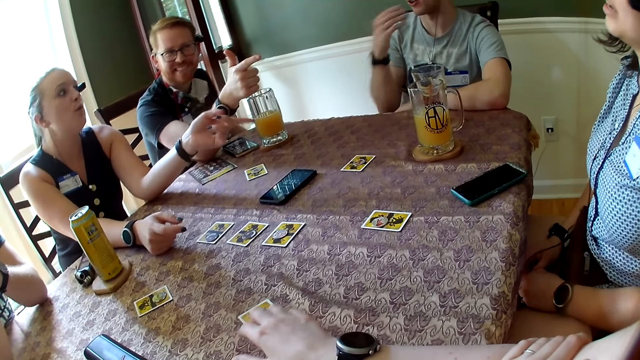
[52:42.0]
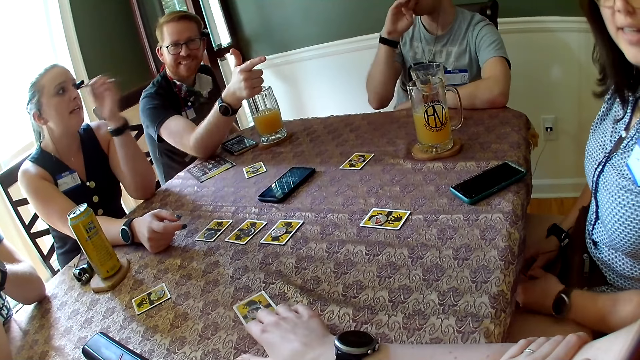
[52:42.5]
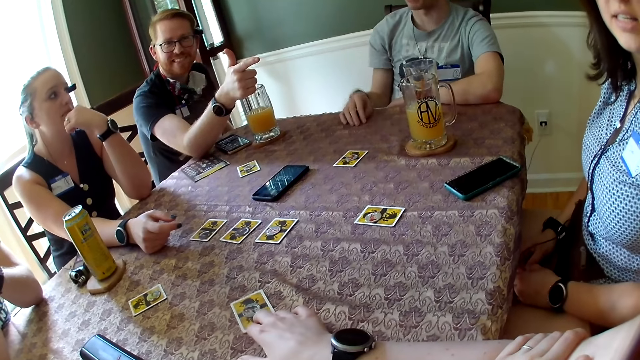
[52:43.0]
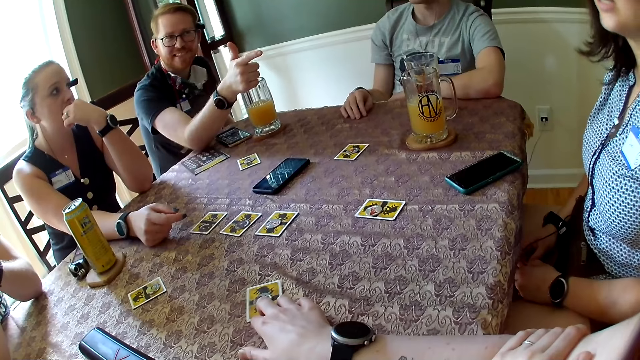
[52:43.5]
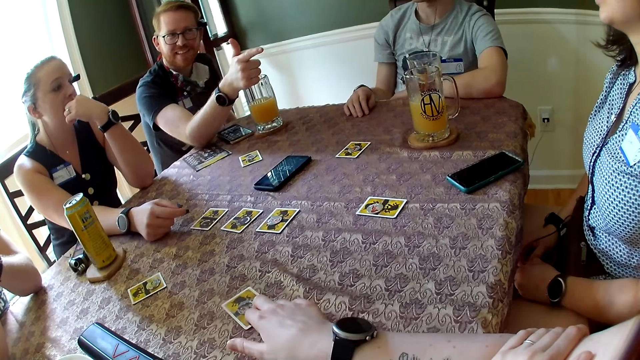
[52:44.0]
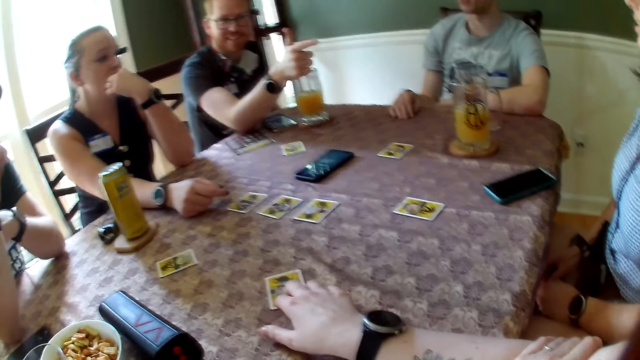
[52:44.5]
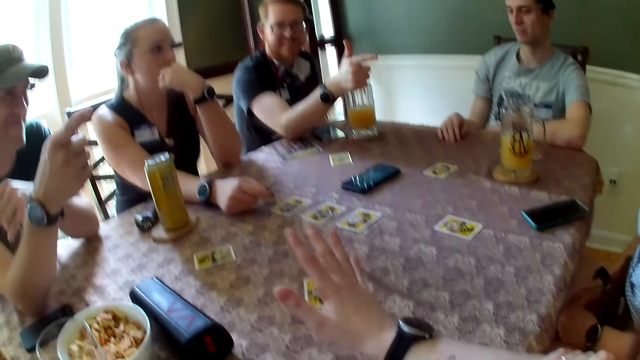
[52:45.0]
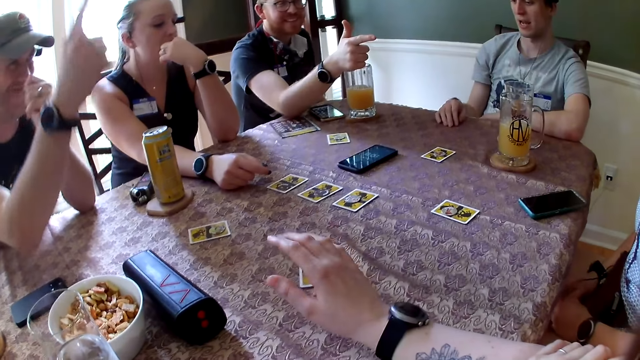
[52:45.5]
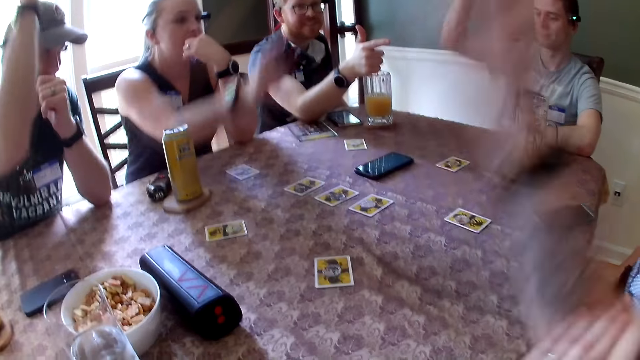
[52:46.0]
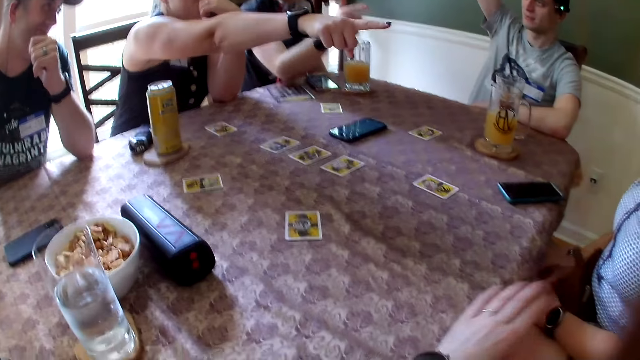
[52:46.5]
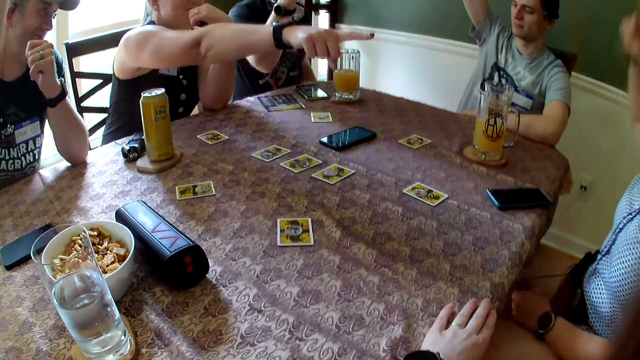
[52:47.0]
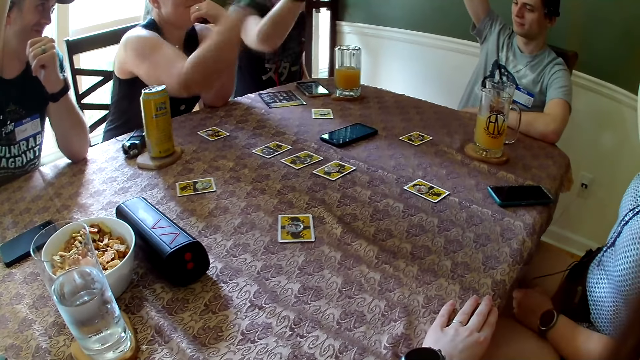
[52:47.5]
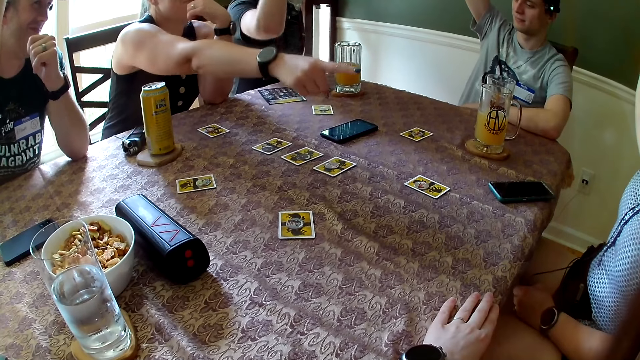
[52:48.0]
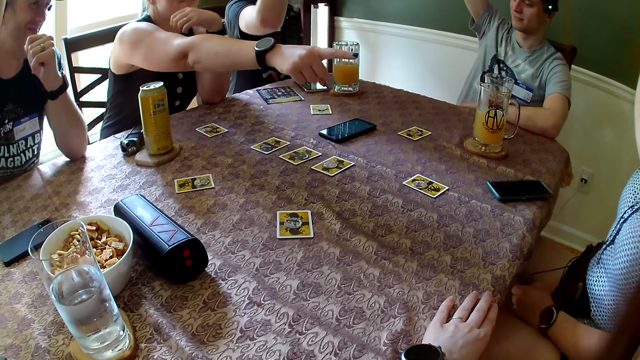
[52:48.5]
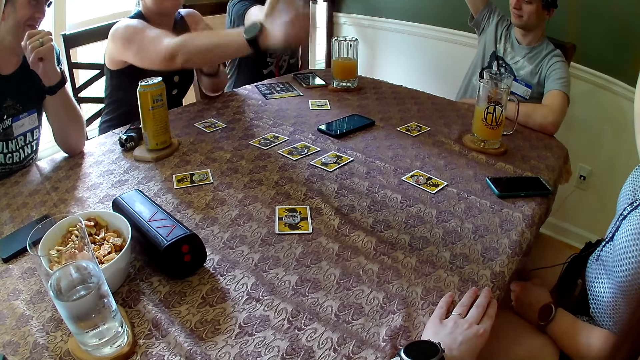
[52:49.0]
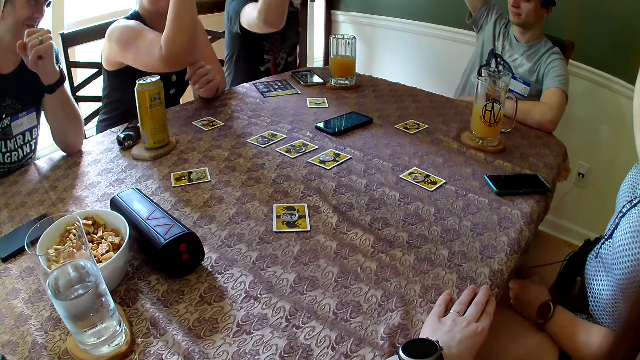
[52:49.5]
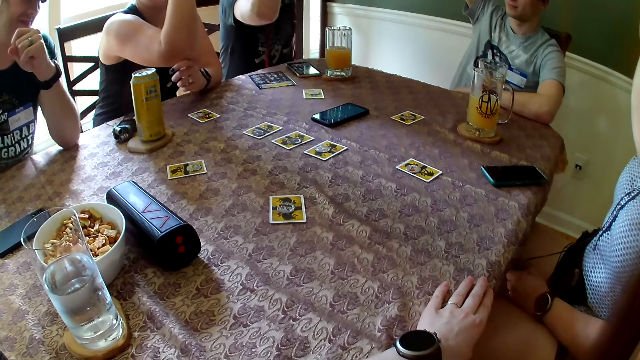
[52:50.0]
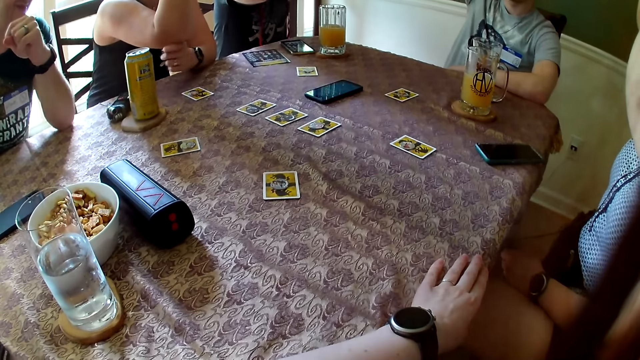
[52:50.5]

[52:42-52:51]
A woman converses with the camera wearer. The camera wearer raises her right hand. A man points his right hand at the camera wearer. The camera wearer touches the card on the table. Another man raises his right hand. The first man raises his right hand. Another woman points her right hand at the first woman. A third man raises his right hand. The first woman raises her right hand. The camera wearer converses with people on the table. The second woman raises her right hand.

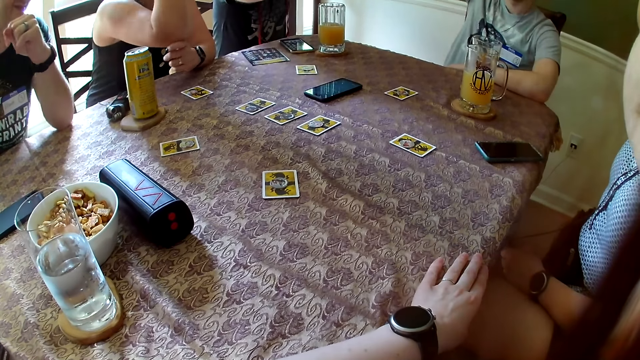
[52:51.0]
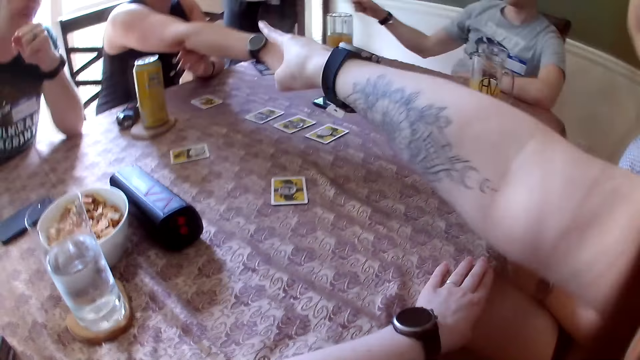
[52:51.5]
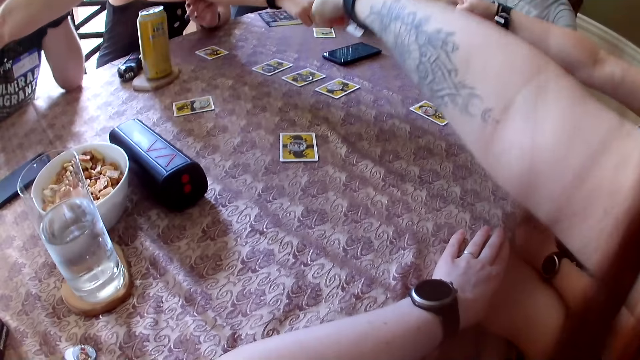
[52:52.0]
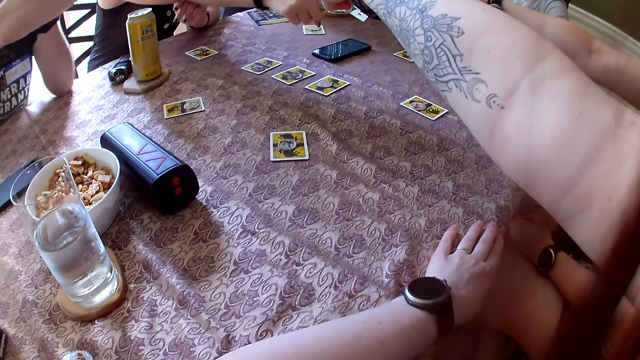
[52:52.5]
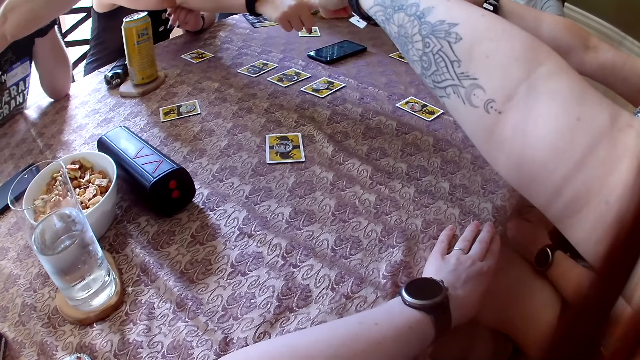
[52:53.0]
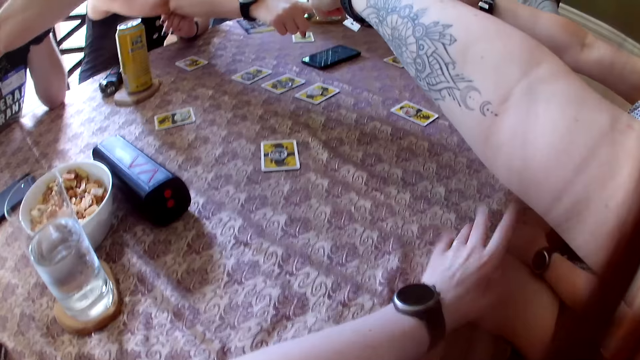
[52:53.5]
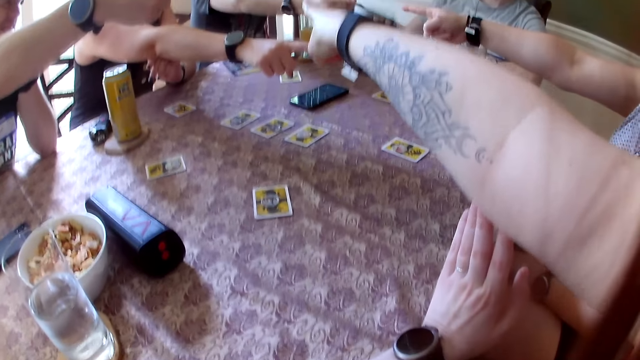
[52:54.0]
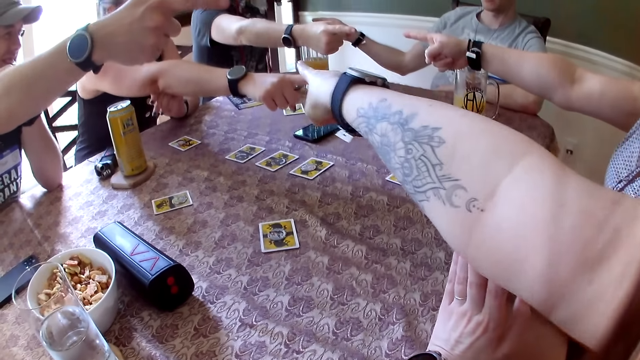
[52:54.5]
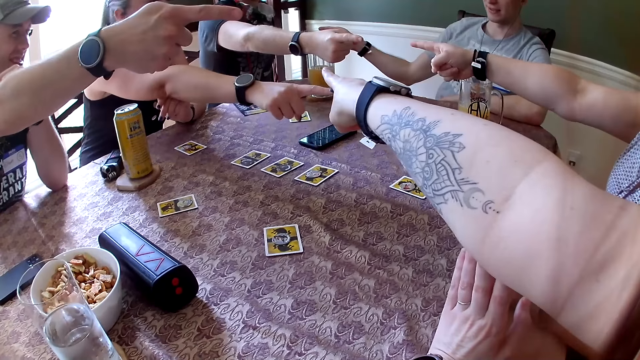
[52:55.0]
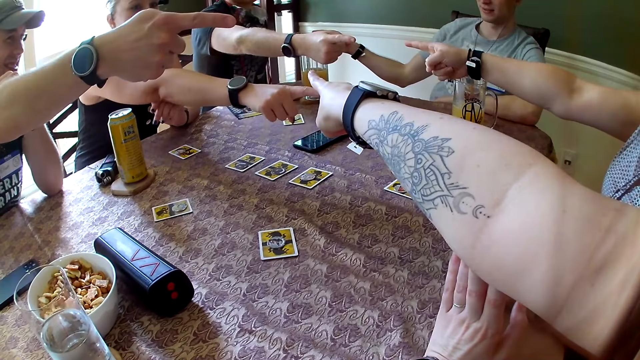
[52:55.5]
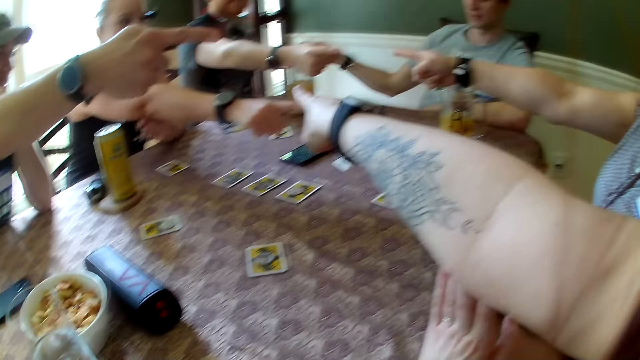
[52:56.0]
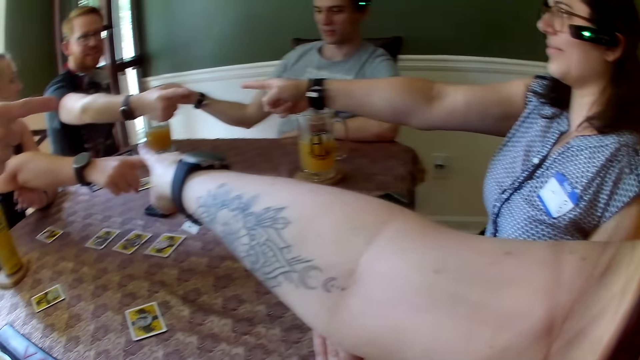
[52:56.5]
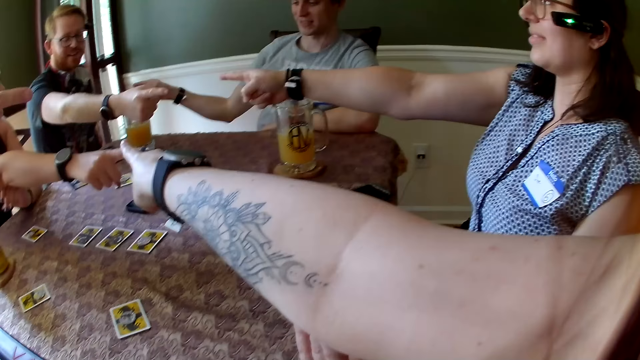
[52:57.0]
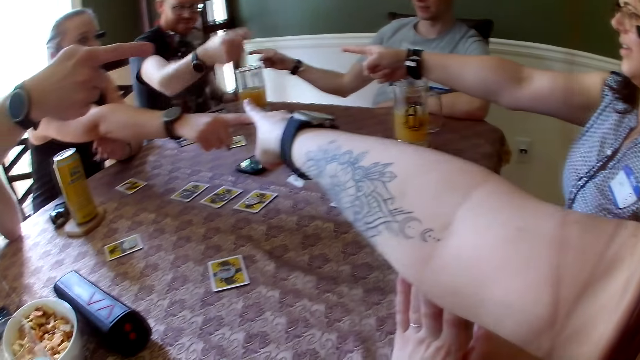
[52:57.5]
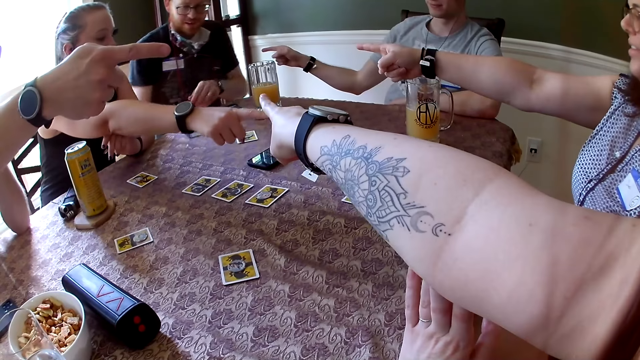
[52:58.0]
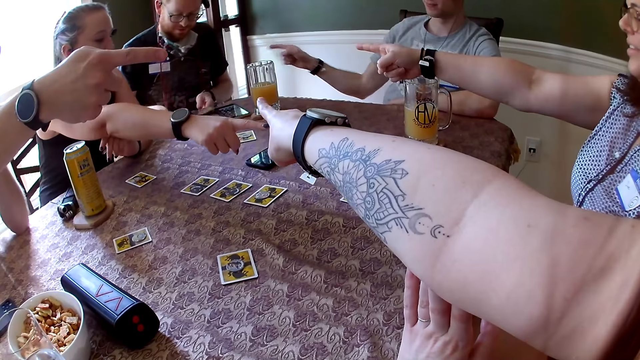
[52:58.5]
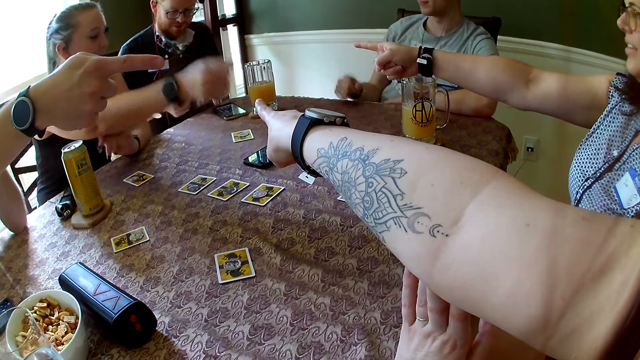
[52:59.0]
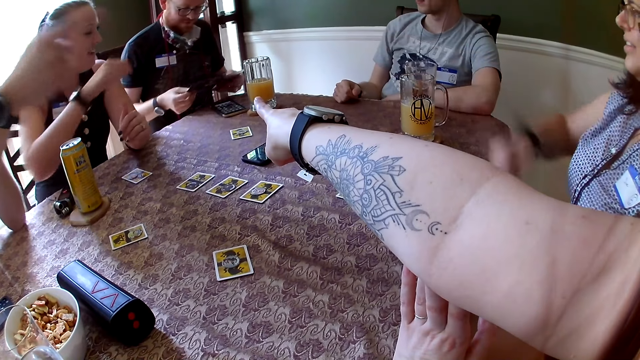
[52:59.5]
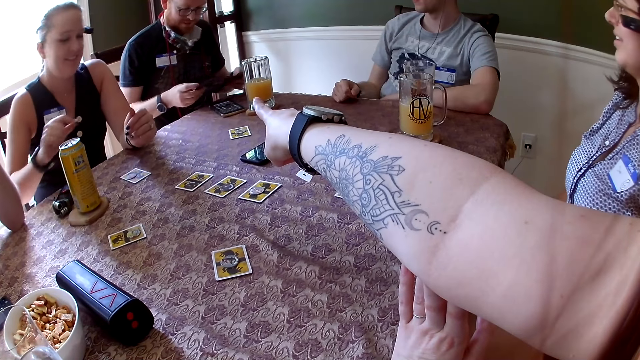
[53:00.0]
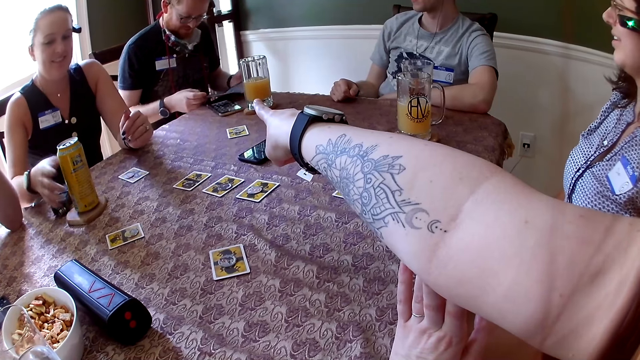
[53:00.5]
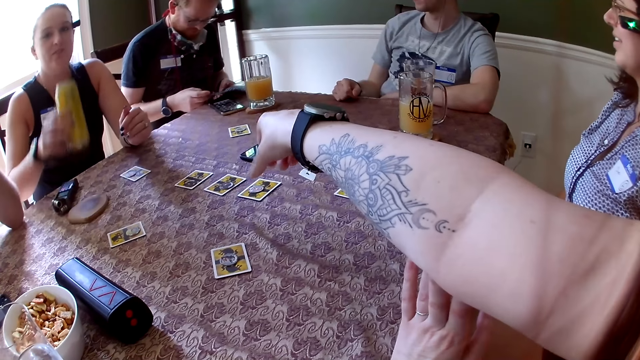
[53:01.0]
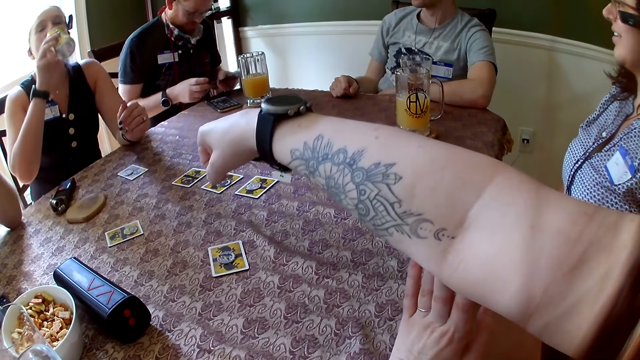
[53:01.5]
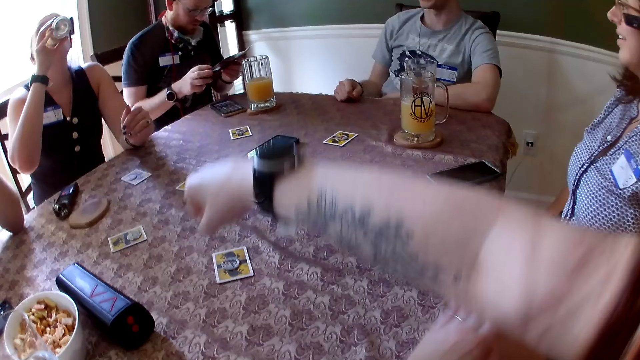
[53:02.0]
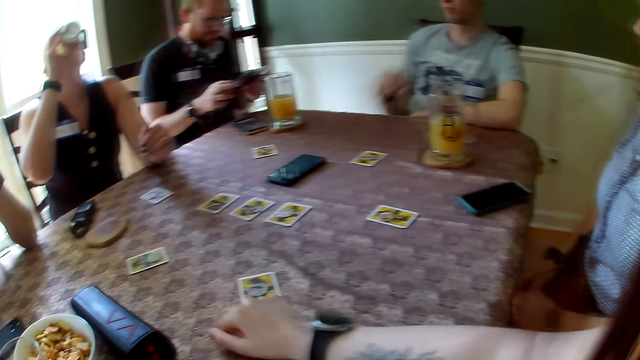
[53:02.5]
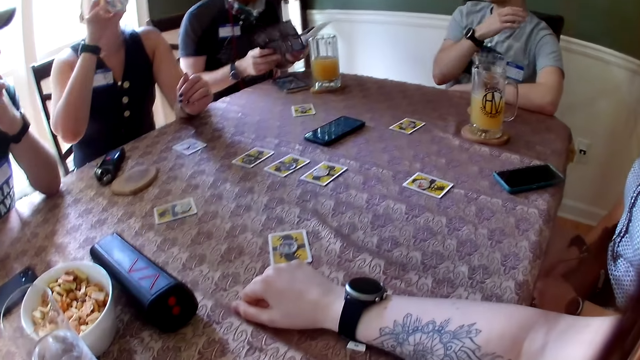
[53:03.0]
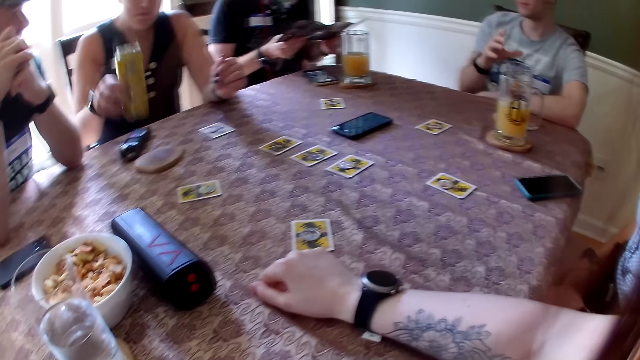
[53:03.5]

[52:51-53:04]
A woman points her right hand at another woman. A man points his right hand at the second woman. The camera wearer points her right hand at the first man. Another man points his hand at the first man. The second woman points her hand at the first man. A third man points his right hand at the camera wearer. The camera wearer supports her right hand with her left hand. The first woman converses with the first man. The first man converses with the first woman. The second man converses with the first man. The first man picks up the manual on the table with his right hand. The first woman converses with the first man. The first man opens the manual, converses with the first woman and checks the manual. The first woman picks up the can drink with her right hand. The first woman drinks from the can drink in her right hand. The camera wearer lowers her right hand on the table. The first woman lowers the can drink in her right hand on the table.
